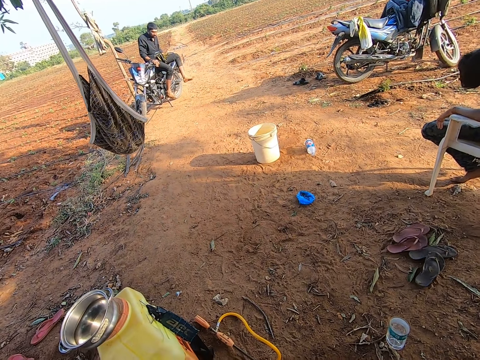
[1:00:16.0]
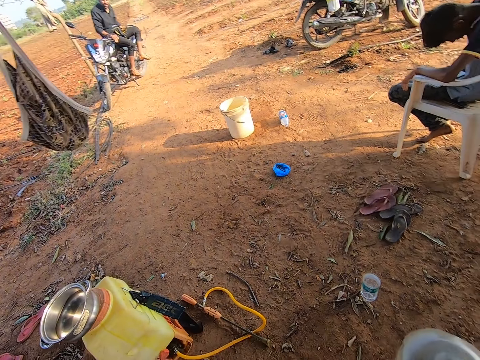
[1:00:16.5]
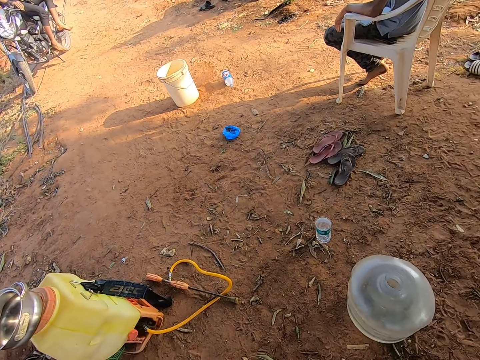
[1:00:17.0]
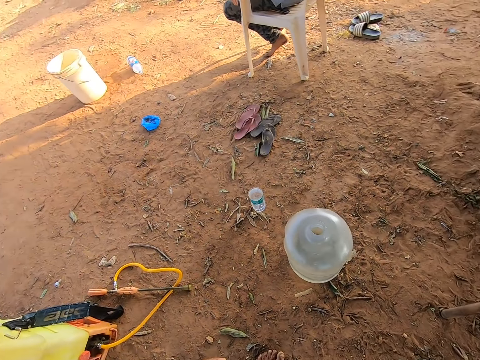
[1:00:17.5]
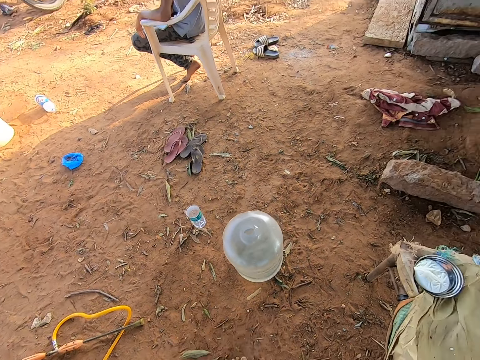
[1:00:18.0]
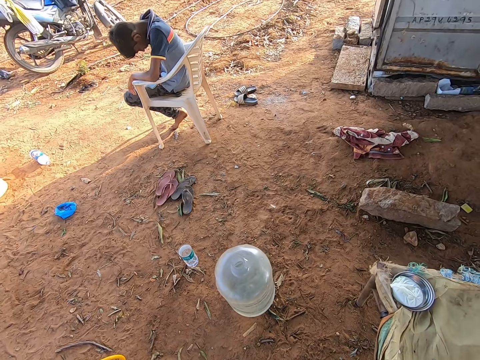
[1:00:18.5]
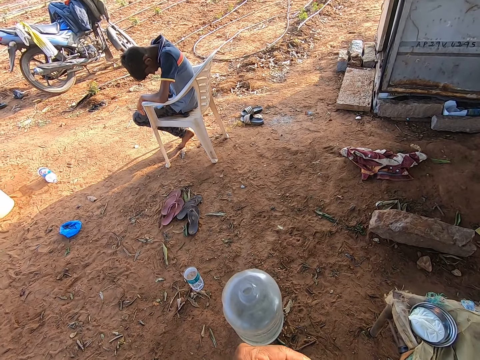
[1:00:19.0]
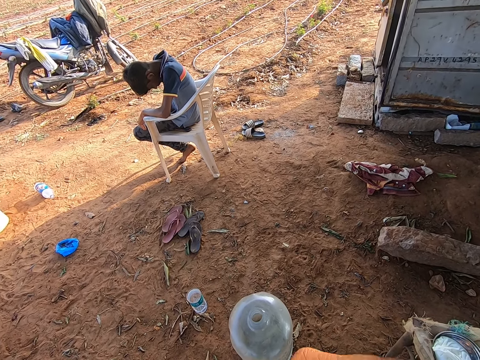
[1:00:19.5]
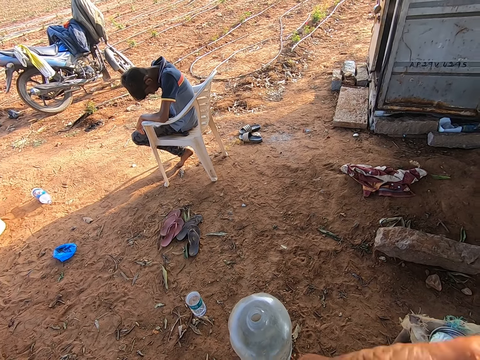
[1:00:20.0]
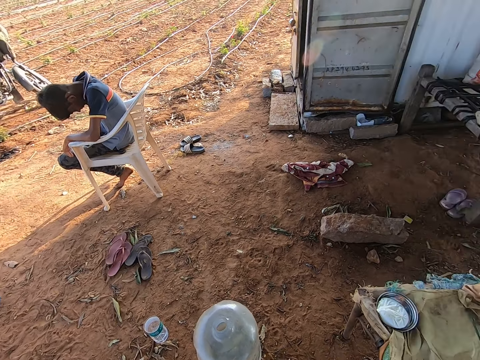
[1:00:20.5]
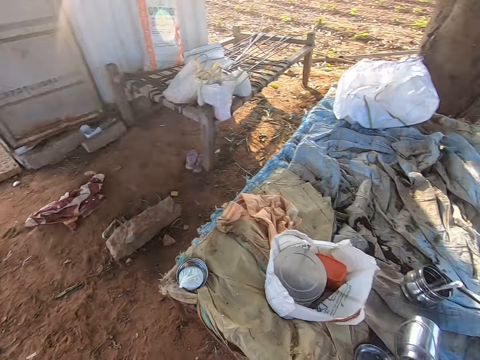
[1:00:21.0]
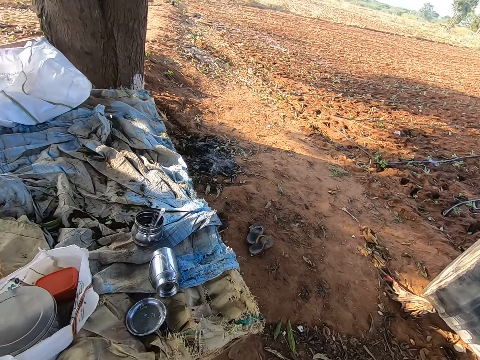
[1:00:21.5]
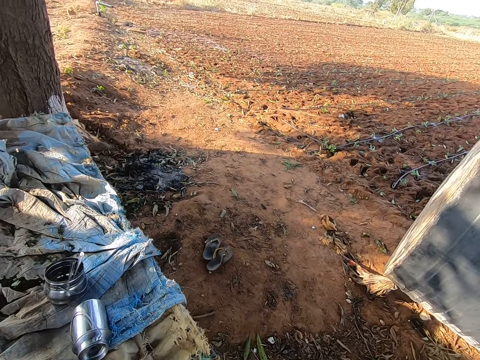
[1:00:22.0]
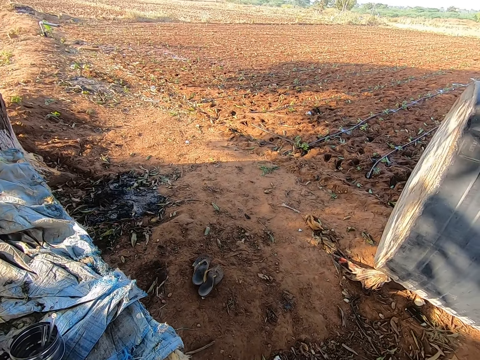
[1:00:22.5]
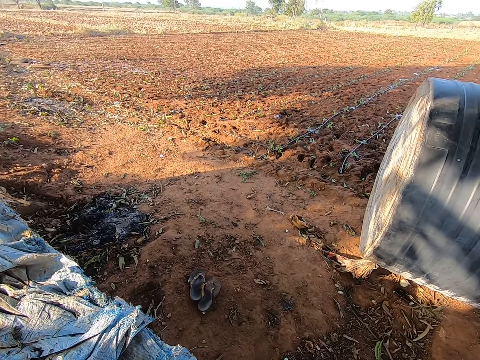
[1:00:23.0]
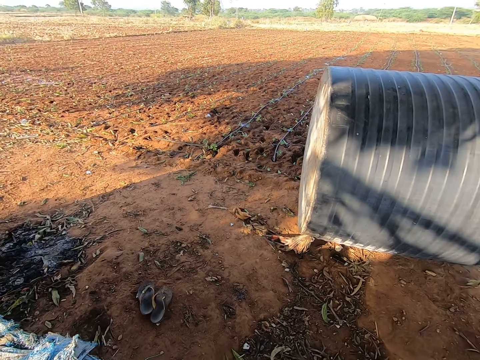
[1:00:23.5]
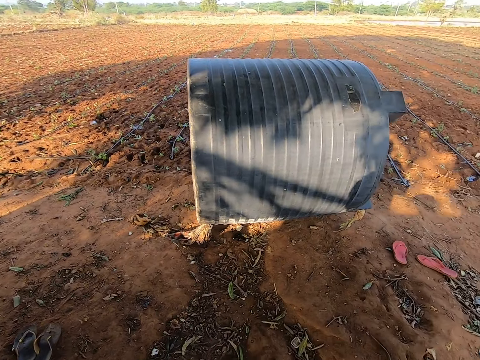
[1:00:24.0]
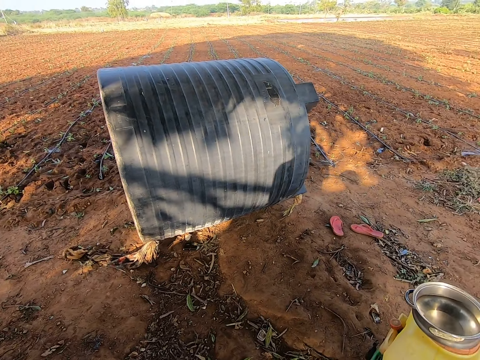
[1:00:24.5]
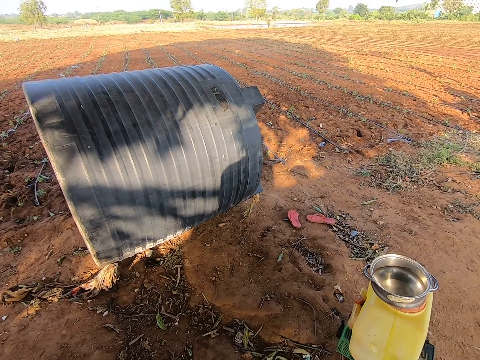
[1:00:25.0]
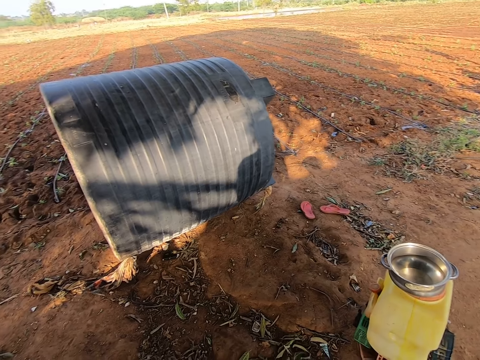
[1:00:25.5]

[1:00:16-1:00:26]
The camera wearer looks around.

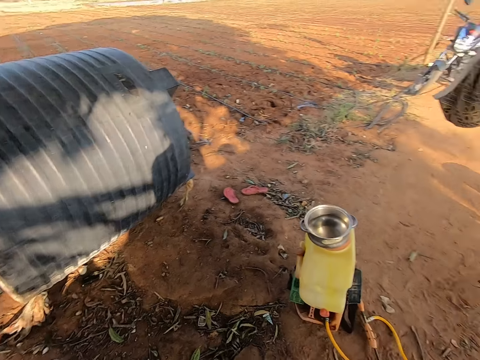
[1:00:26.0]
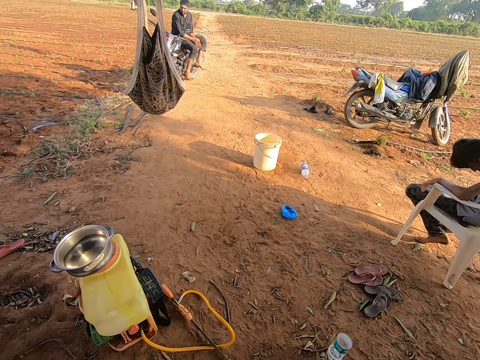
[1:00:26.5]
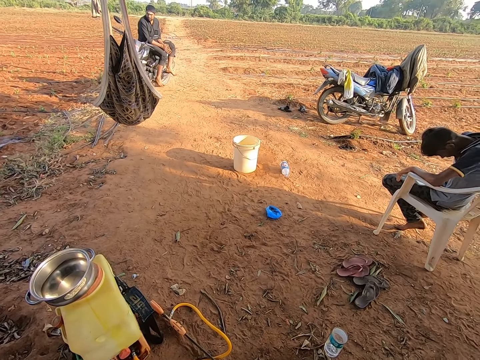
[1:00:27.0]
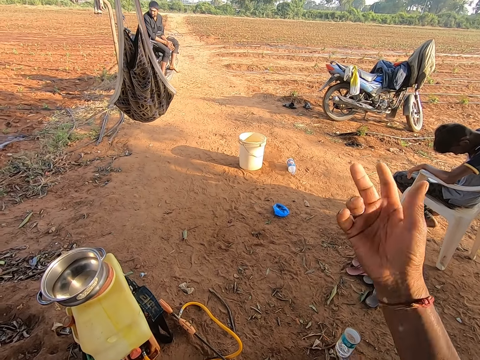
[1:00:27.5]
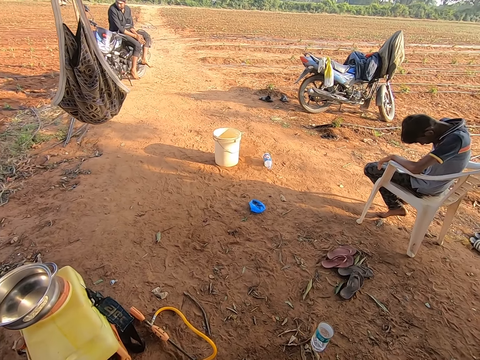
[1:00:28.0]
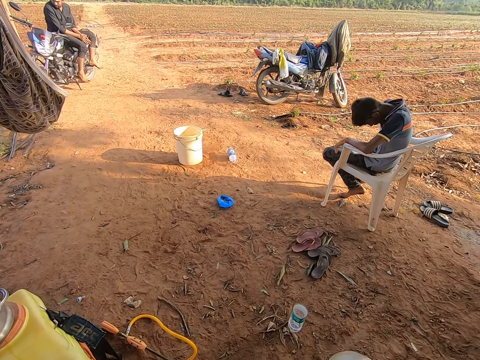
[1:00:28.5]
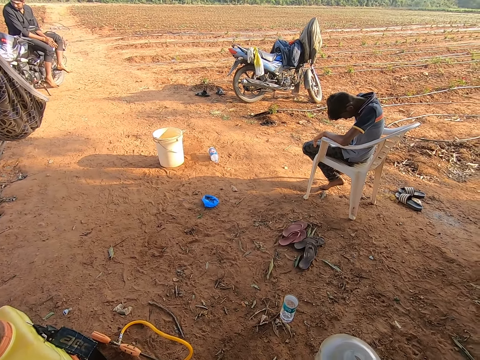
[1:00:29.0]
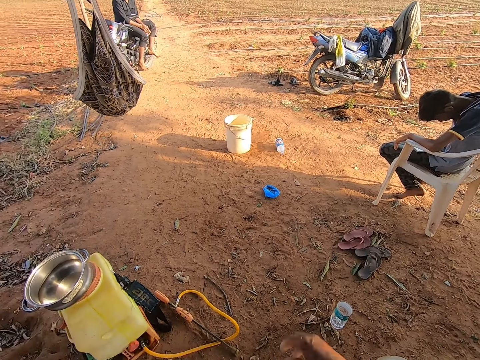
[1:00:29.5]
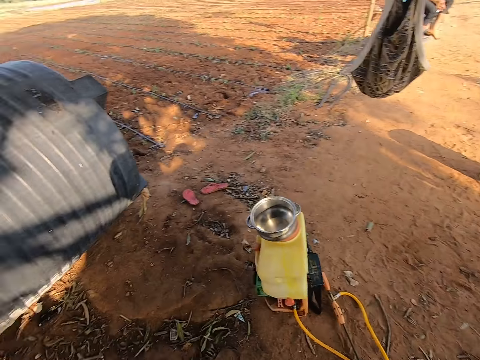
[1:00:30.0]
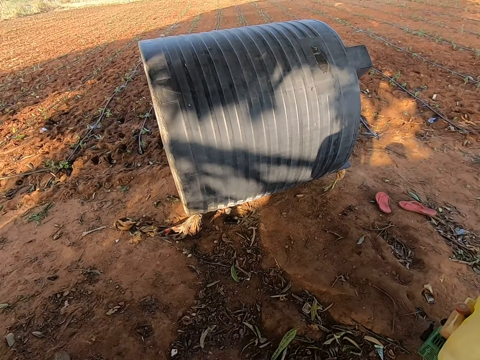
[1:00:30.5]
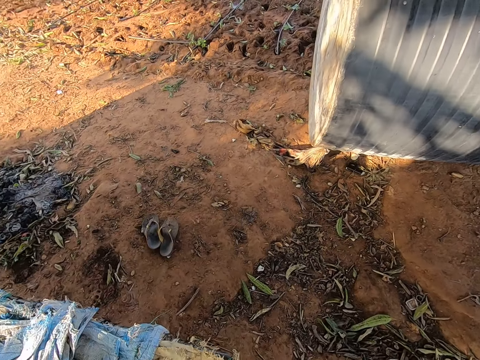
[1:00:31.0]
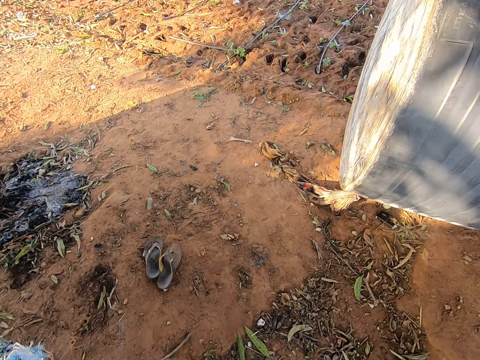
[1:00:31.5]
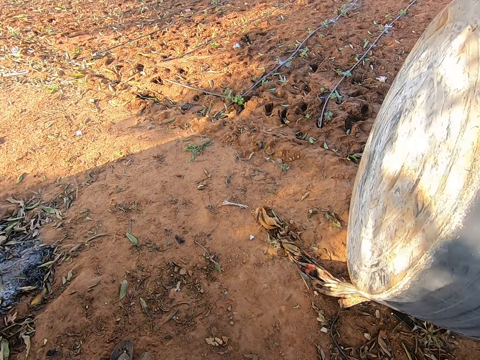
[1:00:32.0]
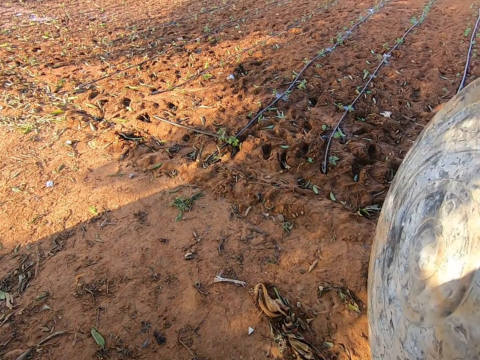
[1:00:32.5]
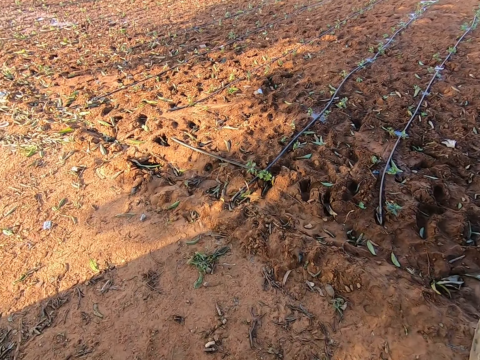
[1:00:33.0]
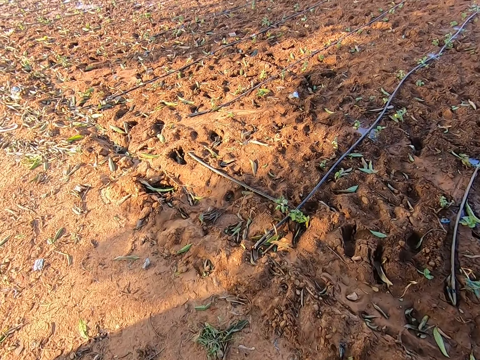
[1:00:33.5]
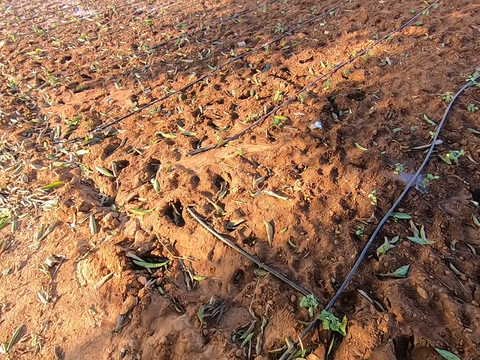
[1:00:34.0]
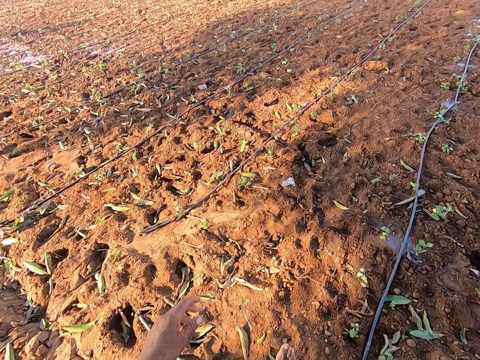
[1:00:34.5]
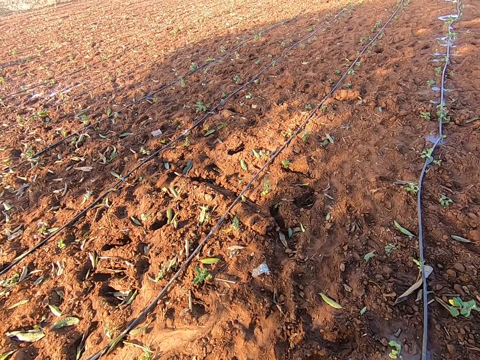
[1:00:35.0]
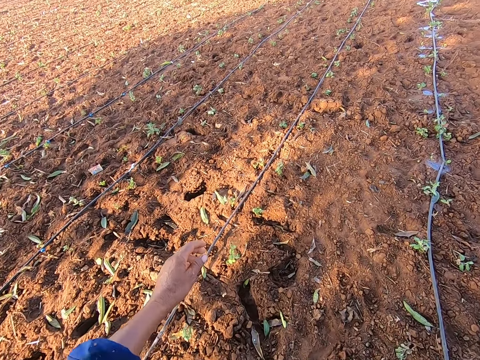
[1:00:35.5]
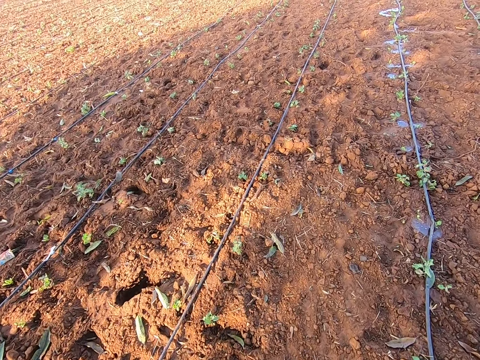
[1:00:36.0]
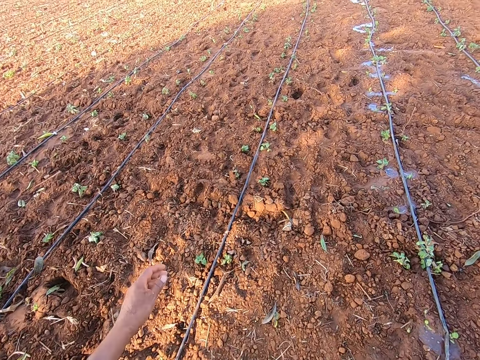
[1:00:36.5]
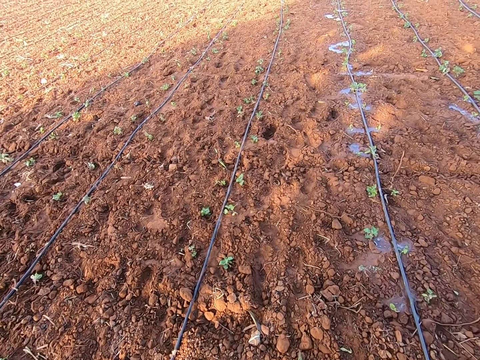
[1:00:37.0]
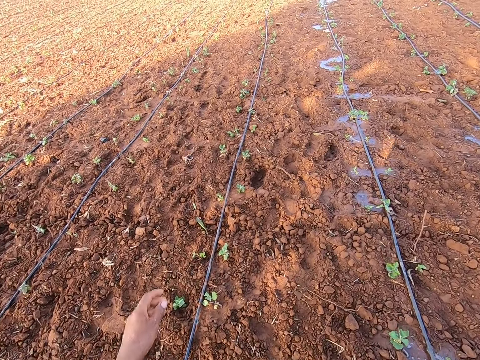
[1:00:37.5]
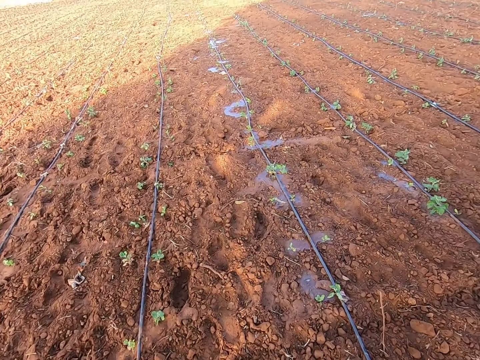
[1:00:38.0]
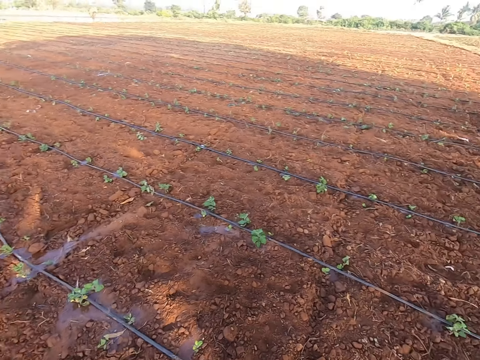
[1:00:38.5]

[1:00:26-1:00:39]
The camera wearer talks to a man. They walk into the irrigation field.

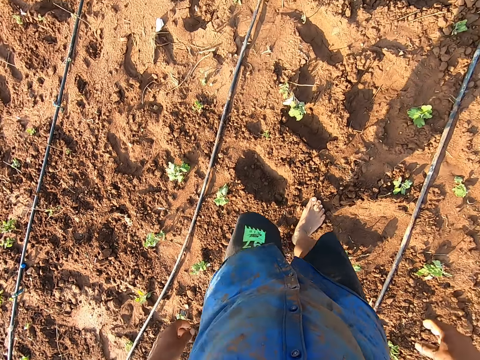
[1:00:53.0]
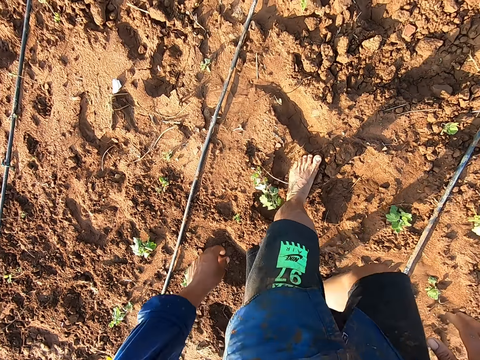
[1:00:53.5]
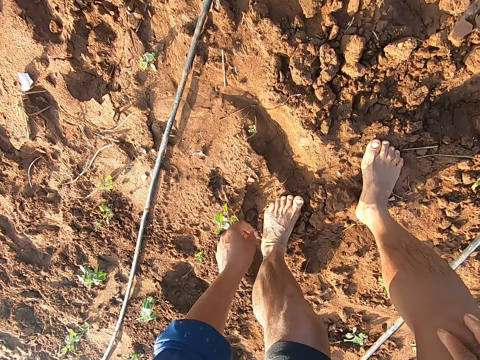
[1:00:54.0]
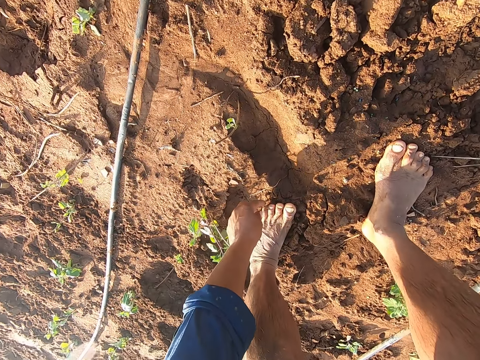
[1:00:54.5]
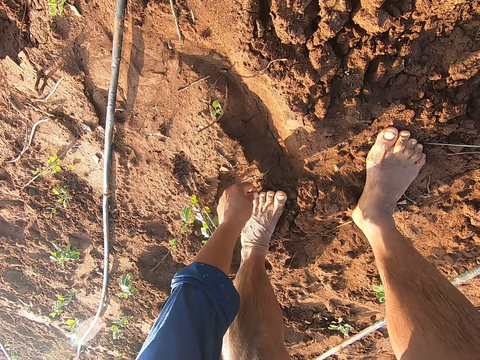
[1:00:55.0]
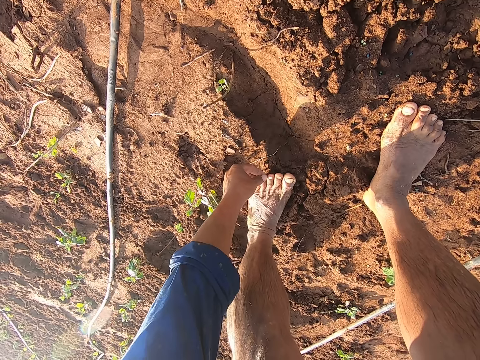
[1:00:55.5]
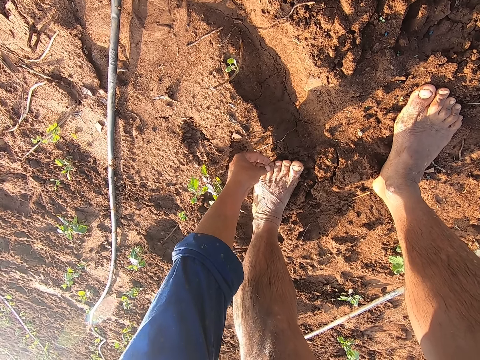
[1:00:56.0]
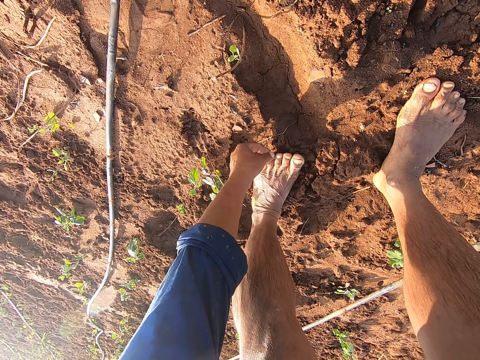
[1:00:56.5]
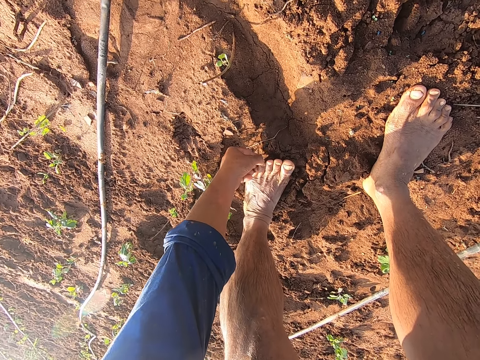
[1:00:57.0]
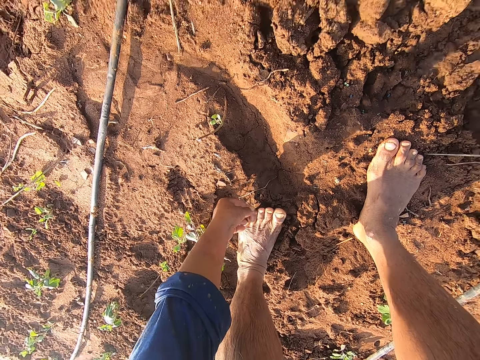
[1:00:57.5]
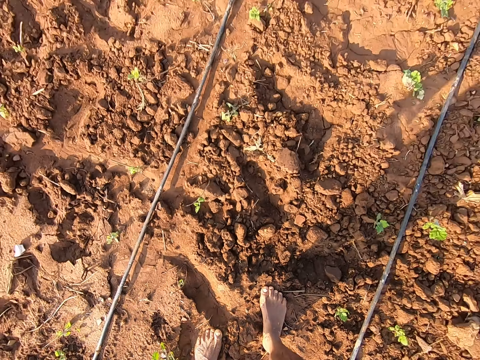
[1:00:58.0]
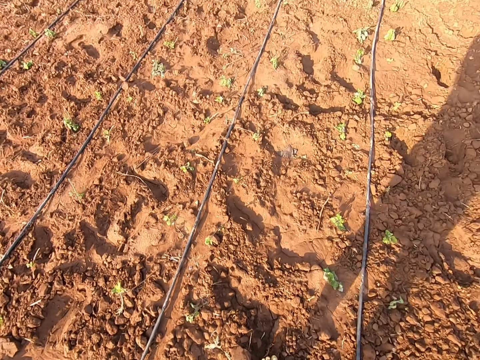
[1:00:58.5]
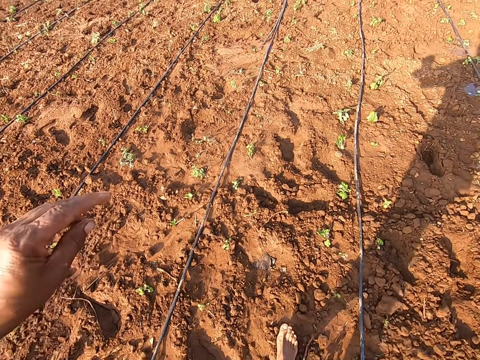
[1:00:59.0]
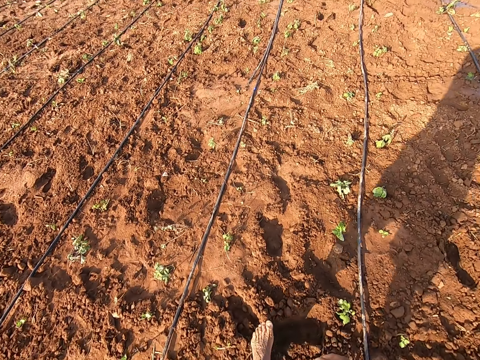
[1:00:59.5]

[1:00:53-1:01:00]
The camera wearer touches his left leg with his right hand. He walks through the irrigation field towards a pumping machine.
